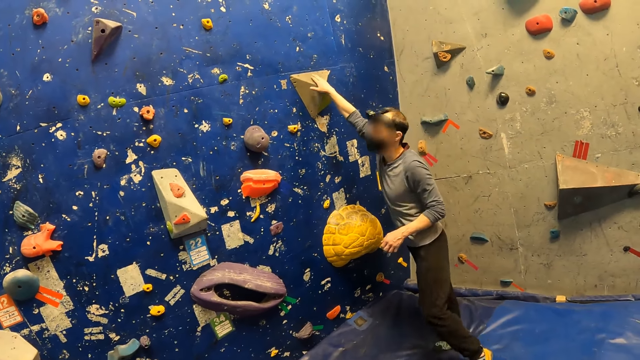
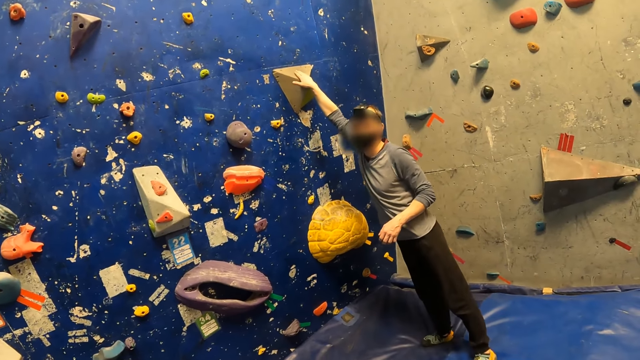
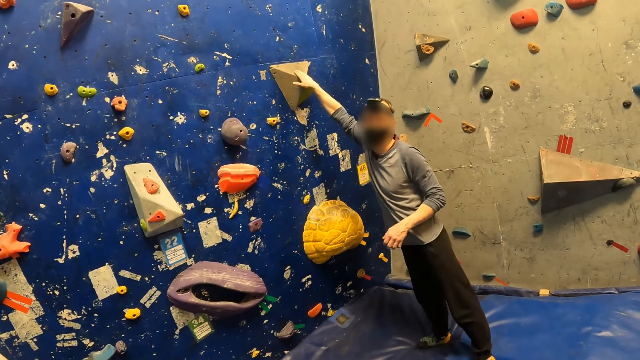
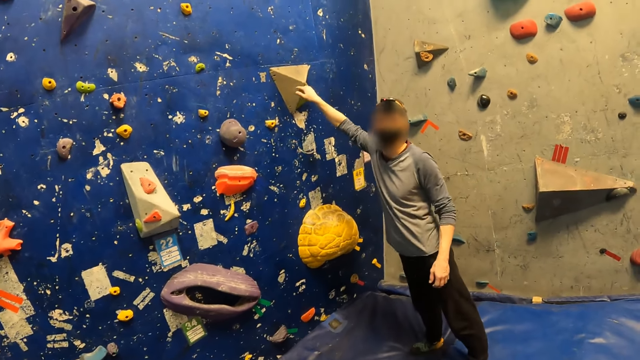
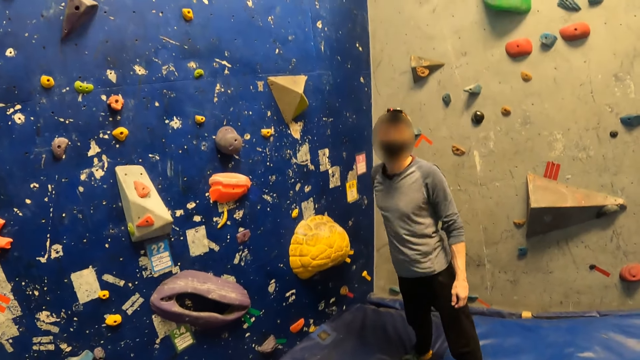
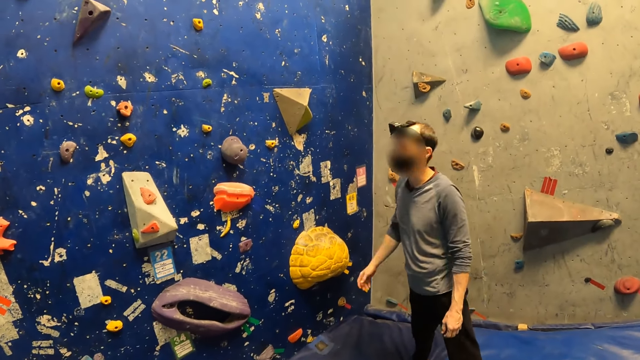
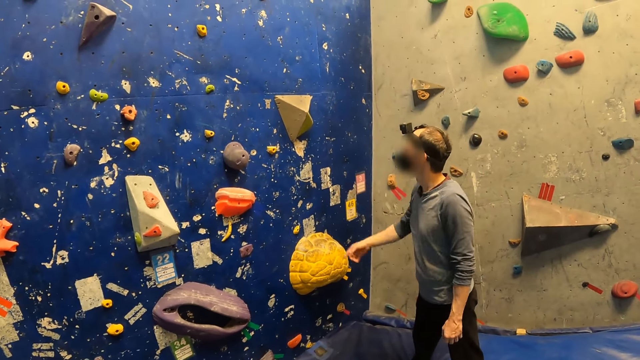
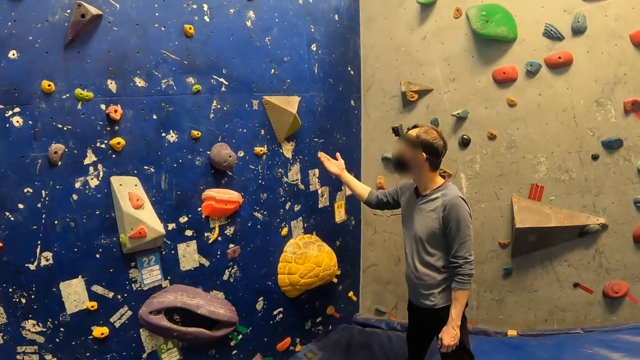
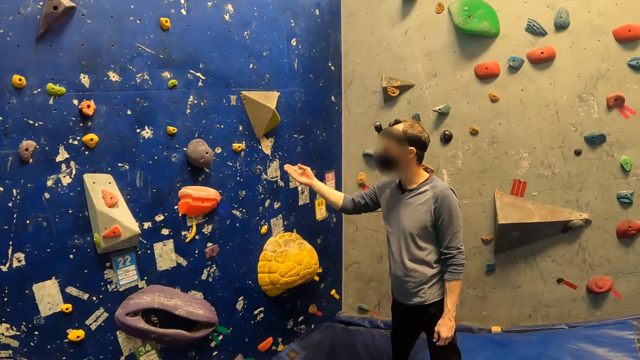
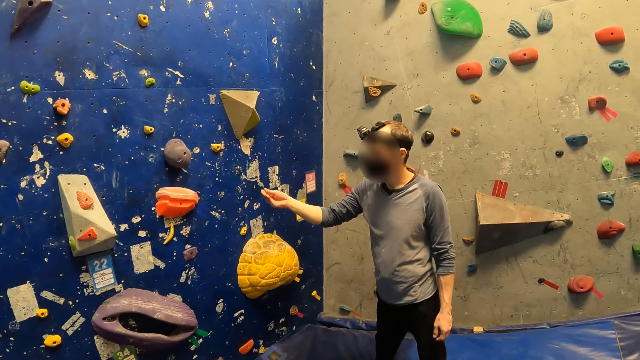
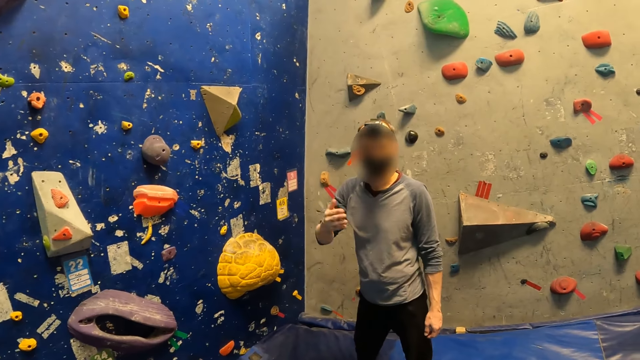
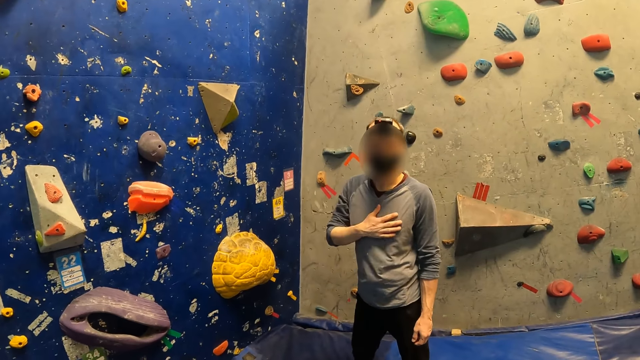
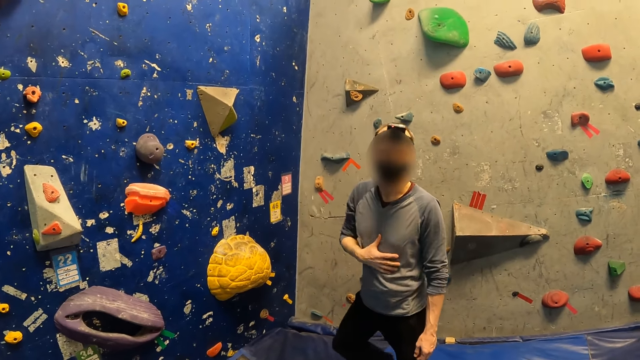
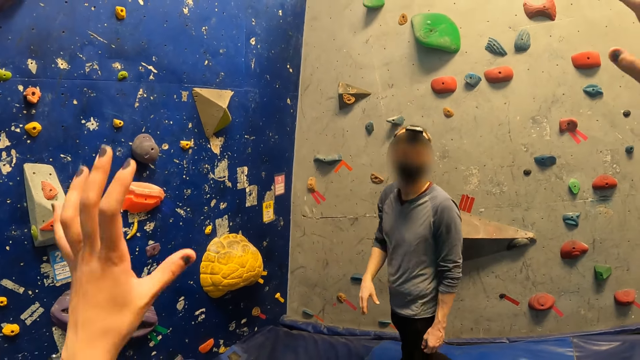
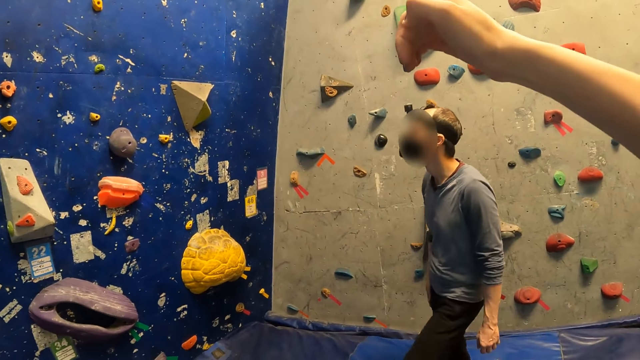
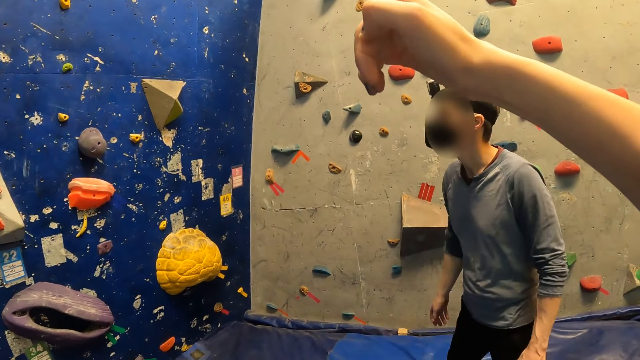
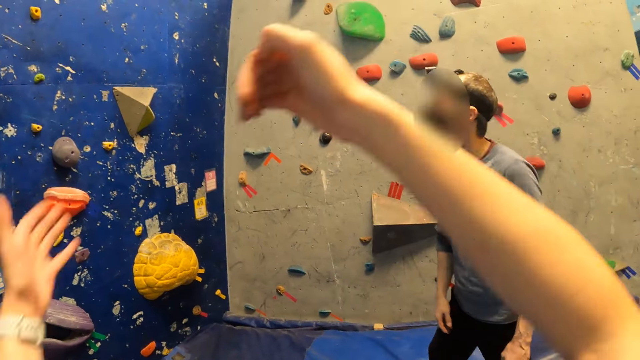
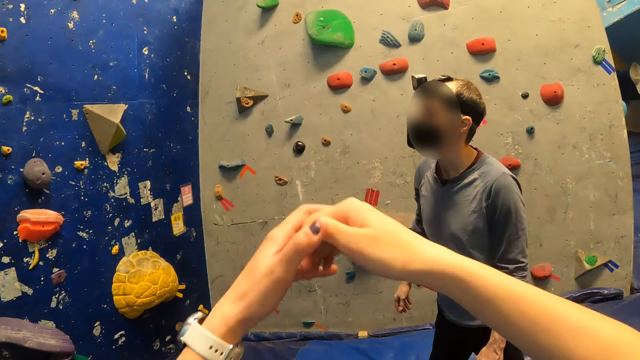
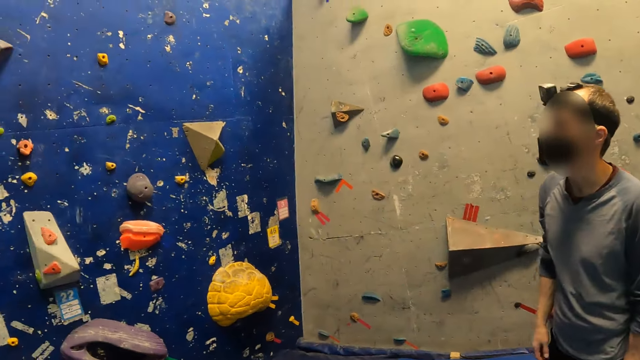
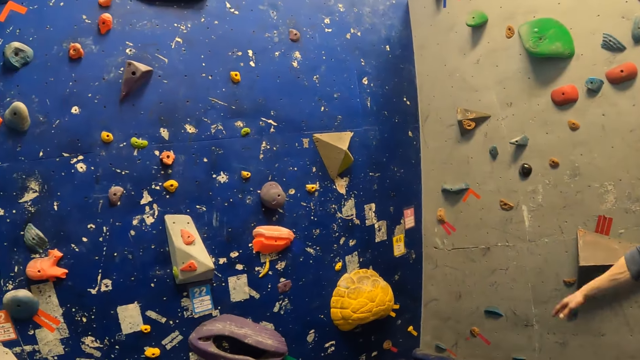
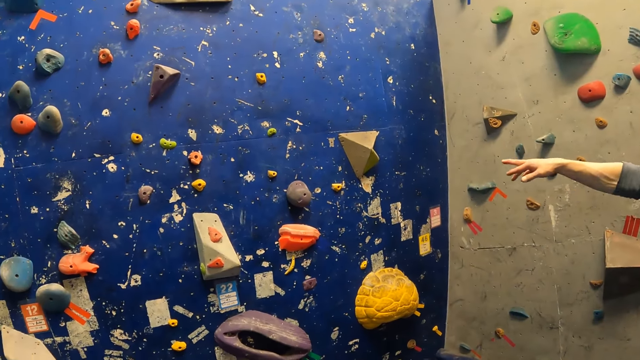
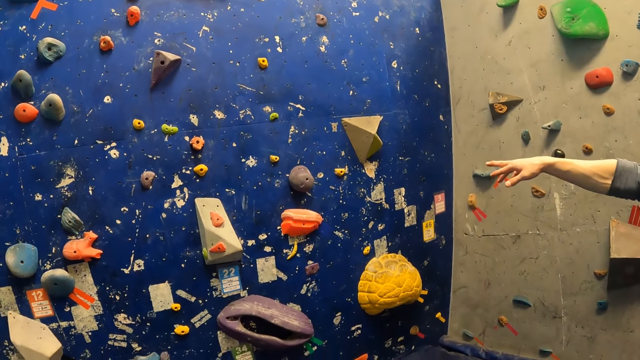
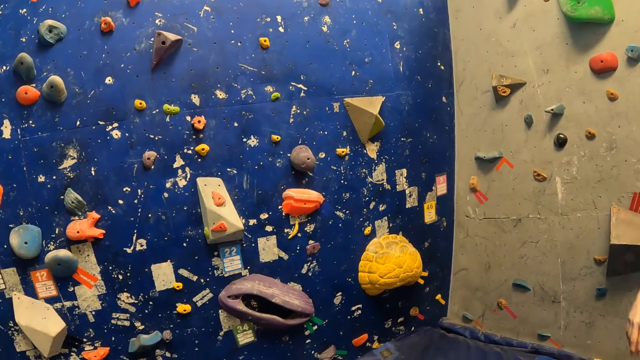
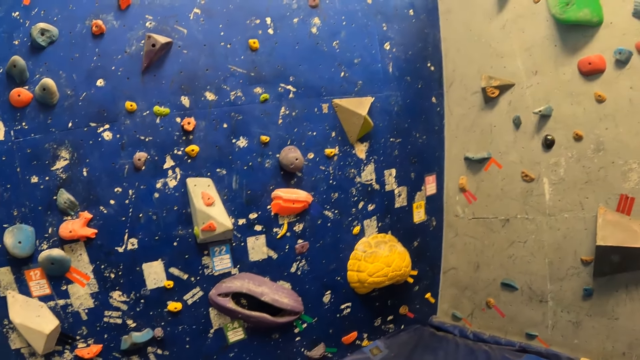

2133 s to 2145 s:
The man touches the climbing hold with his right hand. The man talks to the camera wearer. The man points ahead. The man wipes his right hand with his cloth. The man touches his shirt. The camera wearer swings hands. They demonstrate. The man points ahead.

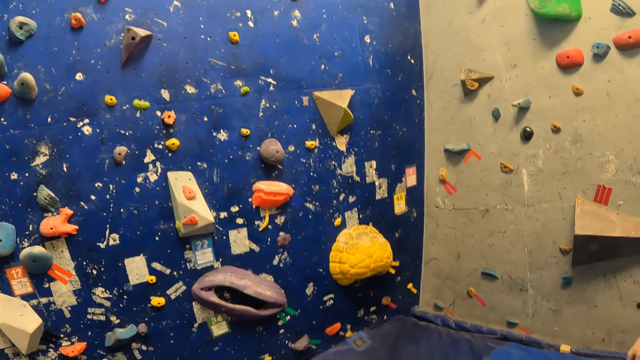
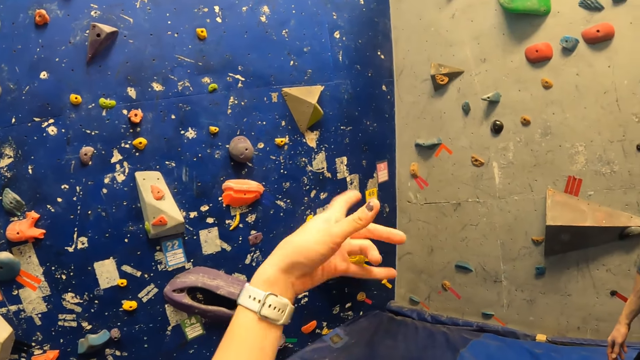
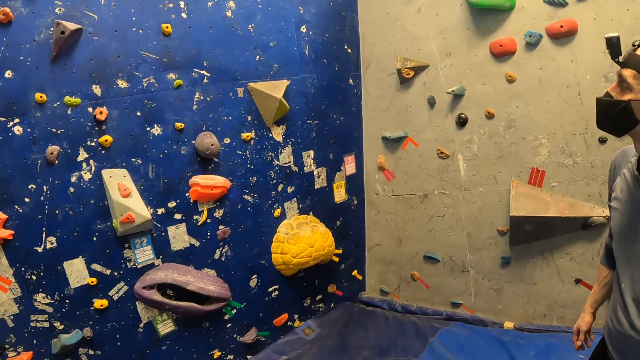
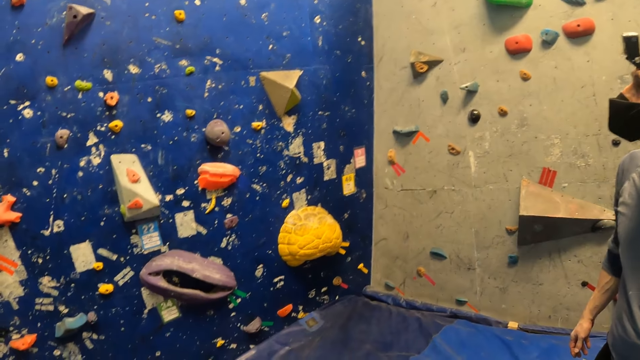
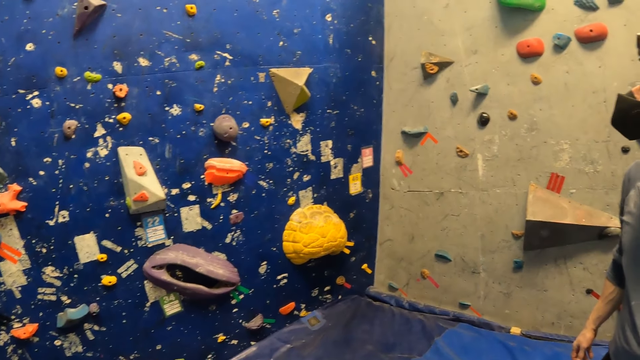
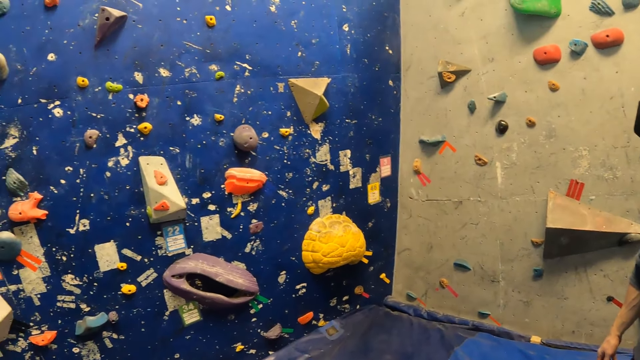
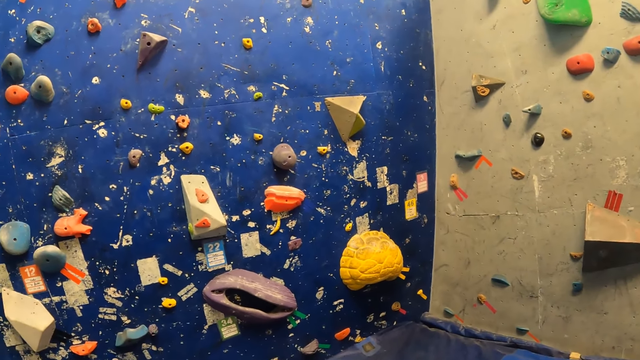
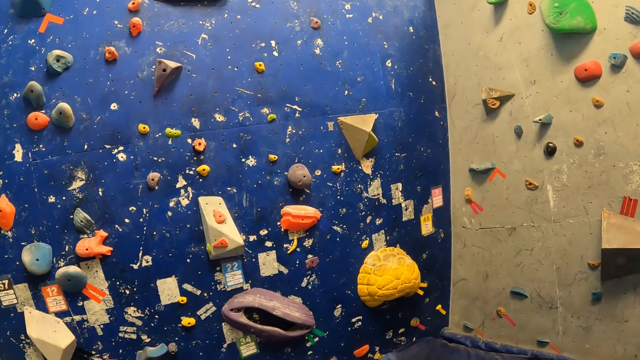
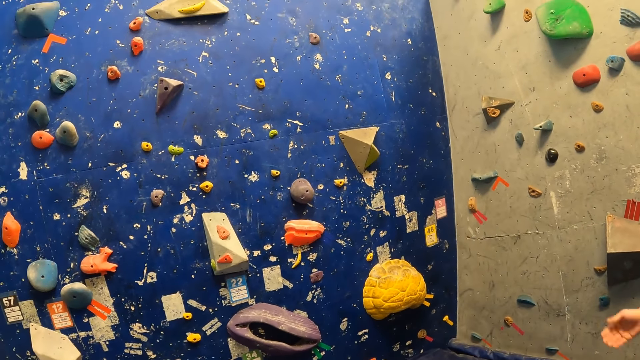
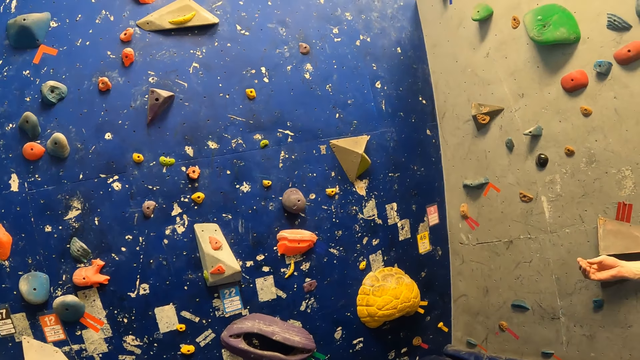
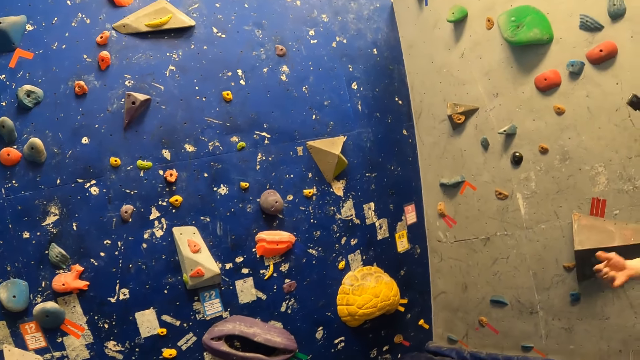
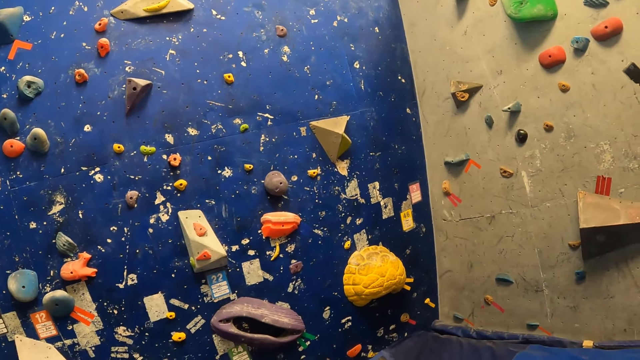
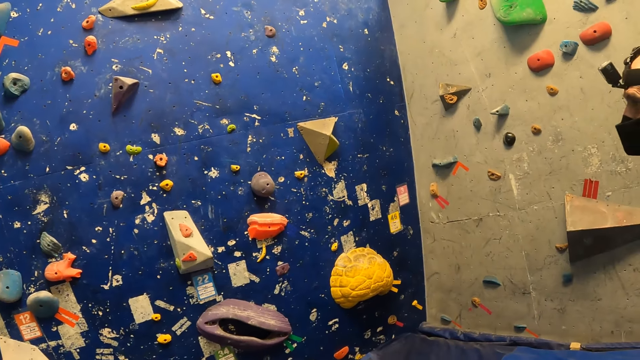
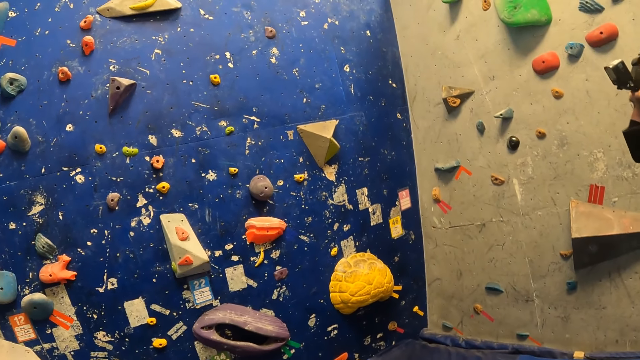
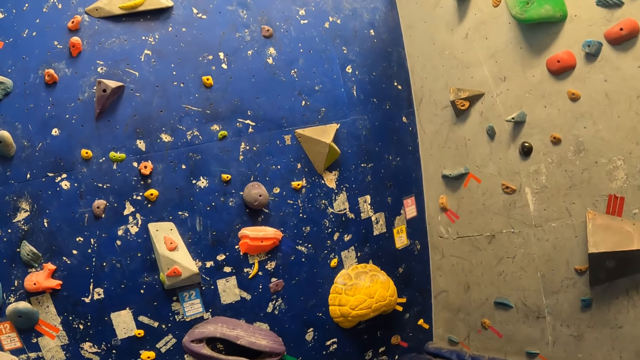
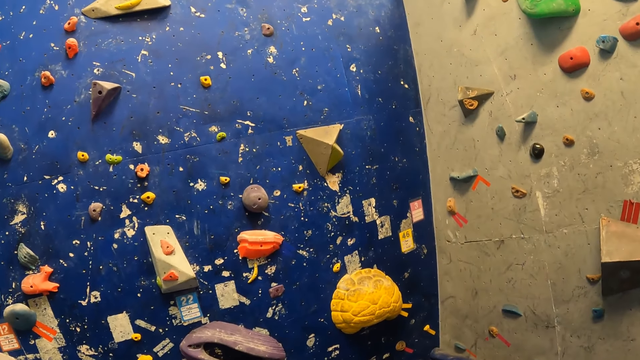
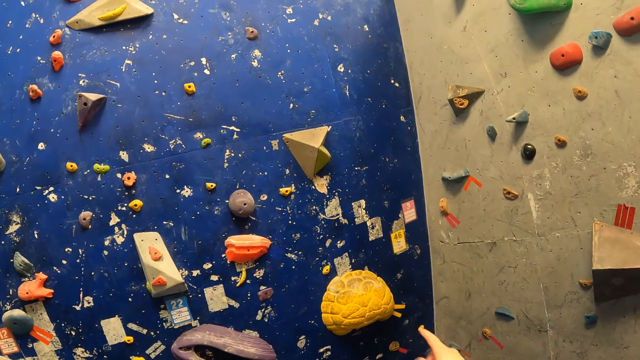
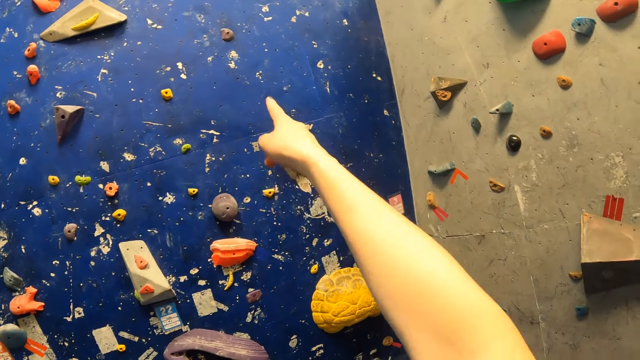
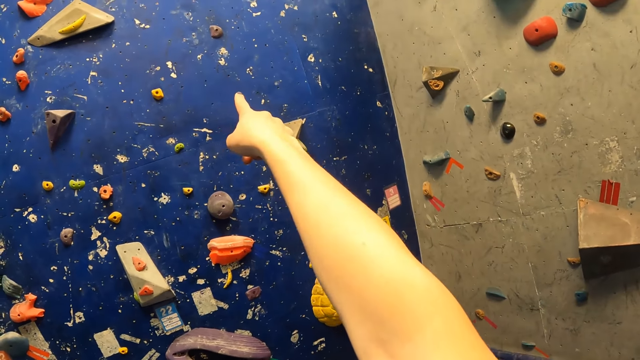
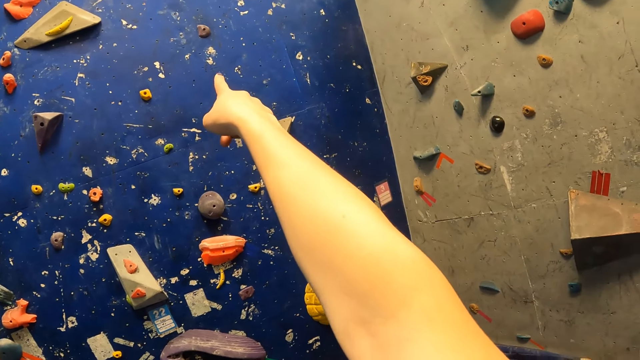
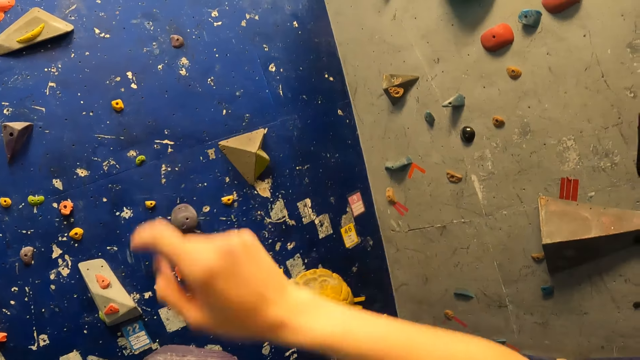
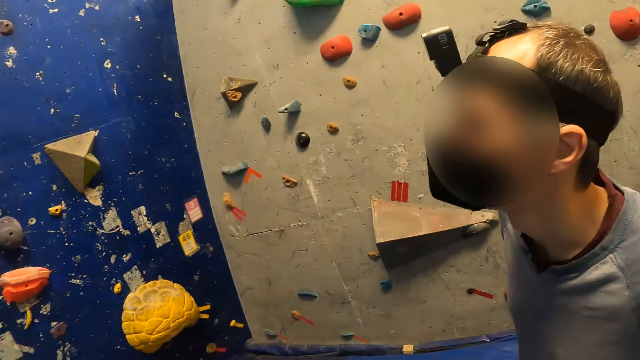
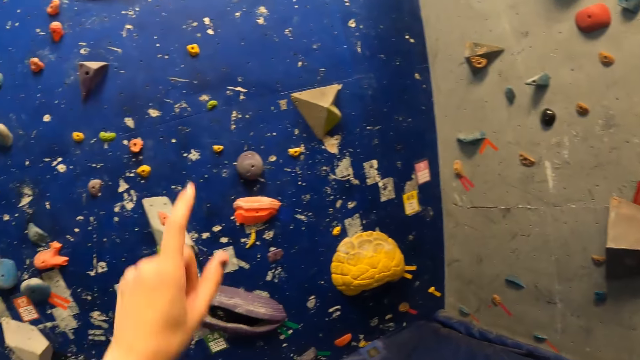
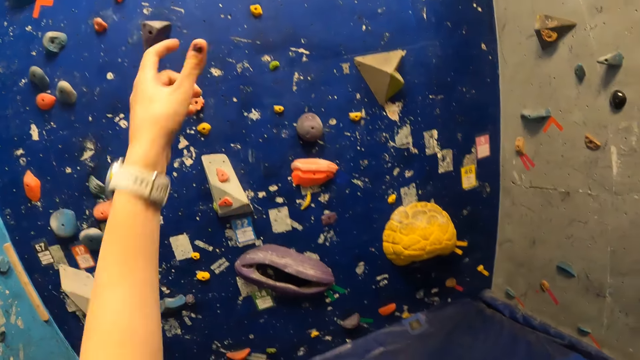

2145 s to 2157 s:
The camera wearer points ahead. They look around. They point ahead. The man looks around.
